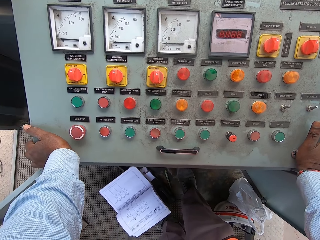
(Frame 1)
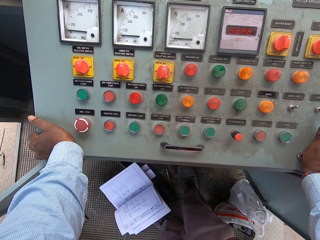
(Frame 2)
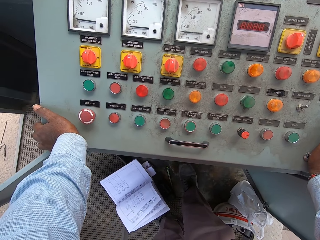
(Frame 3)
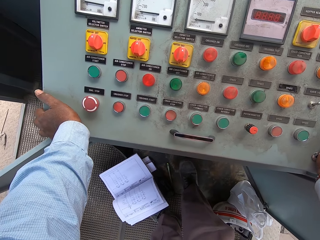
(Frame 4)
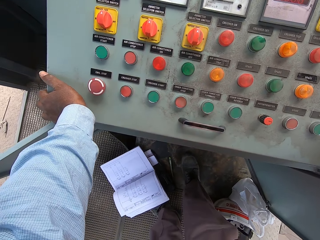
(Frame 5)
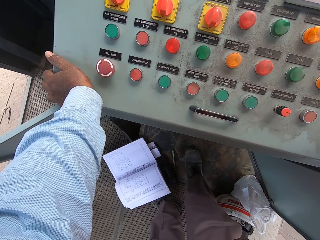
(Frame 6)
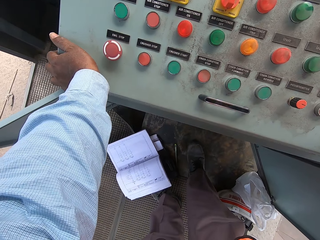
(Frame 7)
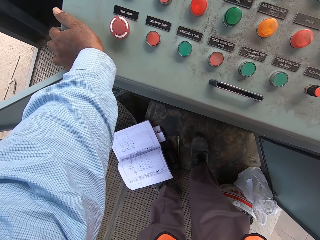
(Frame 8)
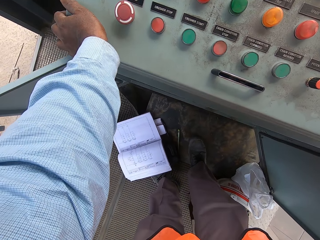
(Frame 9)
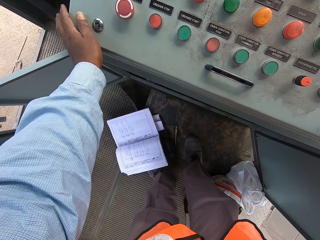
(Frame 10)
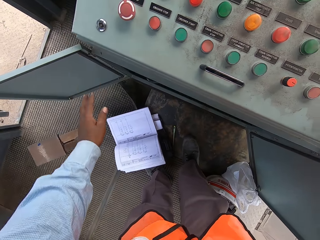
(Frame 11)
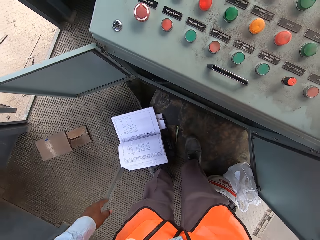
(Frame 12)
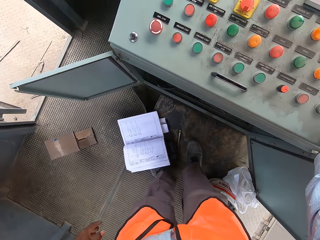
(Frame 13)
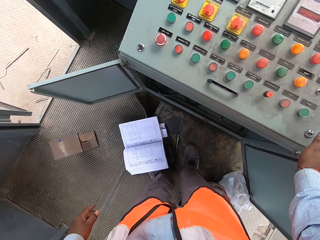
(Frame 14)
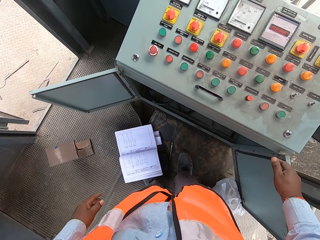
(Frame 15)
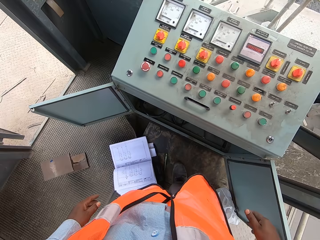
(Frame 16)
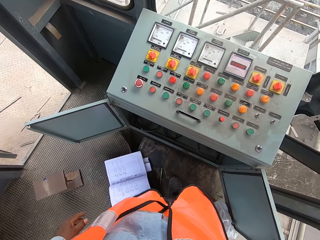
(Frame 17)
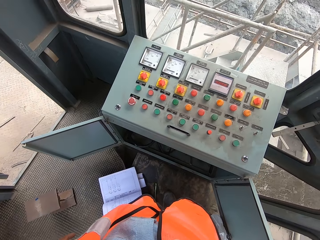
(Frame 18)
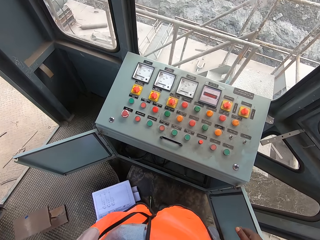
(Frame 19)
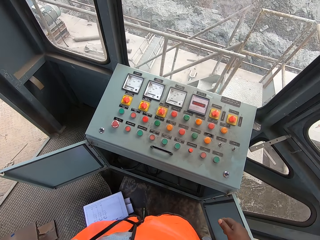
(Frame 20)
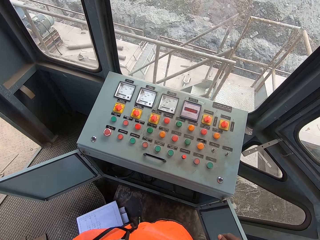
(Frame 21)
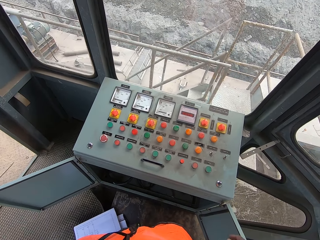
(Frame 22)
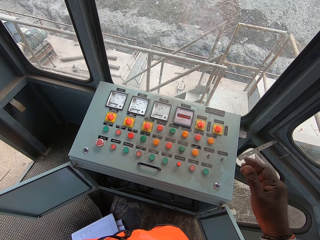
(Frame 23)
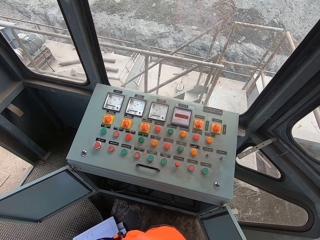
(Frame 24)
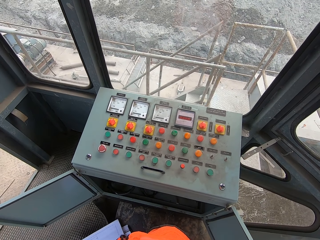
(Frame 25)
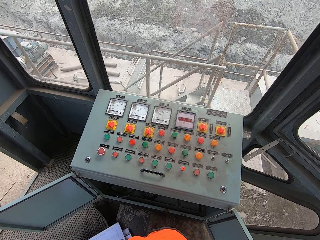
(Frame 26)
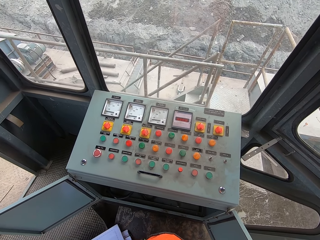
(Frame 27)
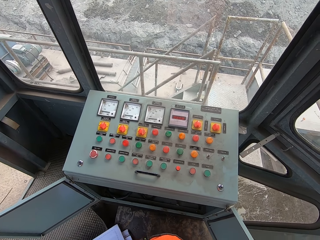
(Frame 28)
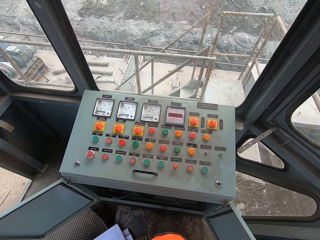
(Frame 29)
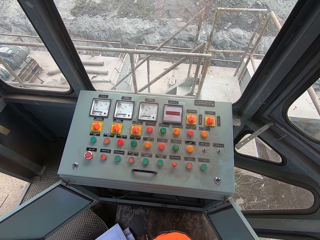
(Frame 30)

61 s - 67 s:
The camera wearer stares around. They adjust the camera.
